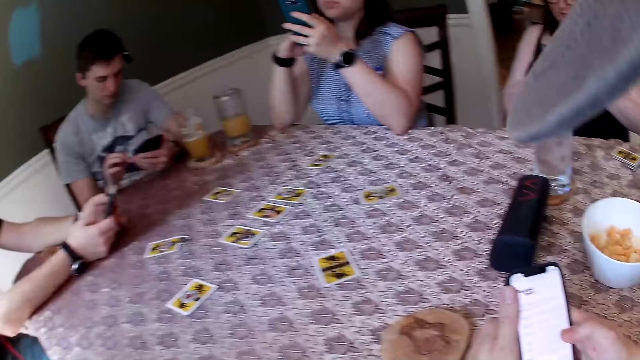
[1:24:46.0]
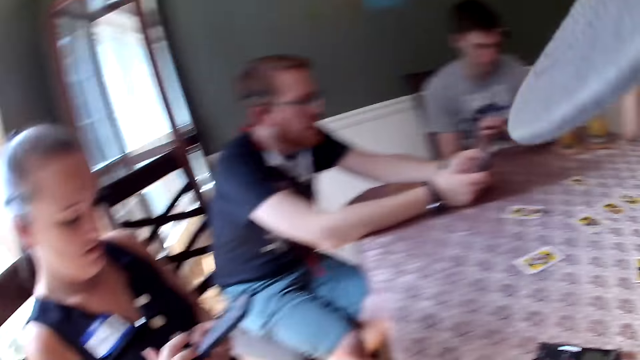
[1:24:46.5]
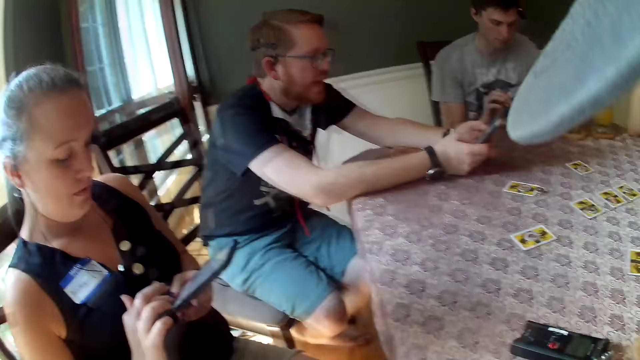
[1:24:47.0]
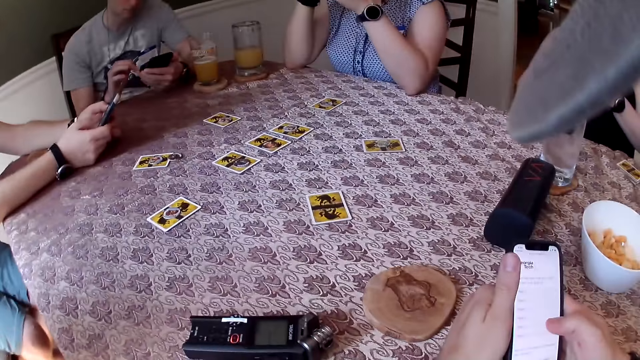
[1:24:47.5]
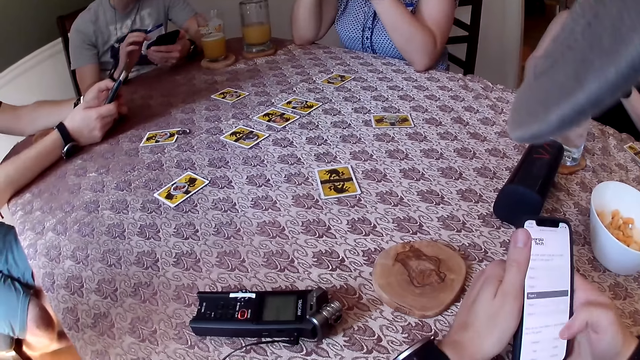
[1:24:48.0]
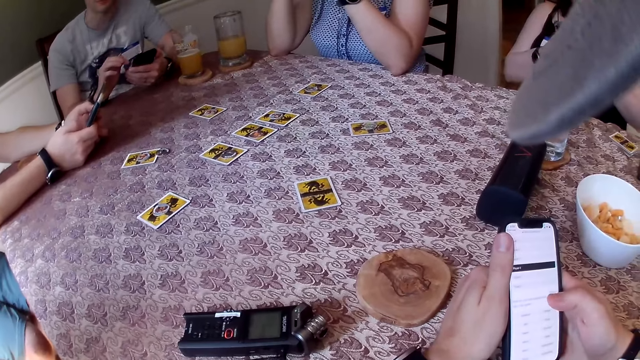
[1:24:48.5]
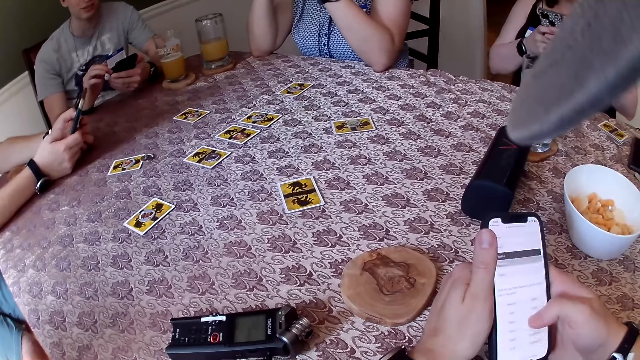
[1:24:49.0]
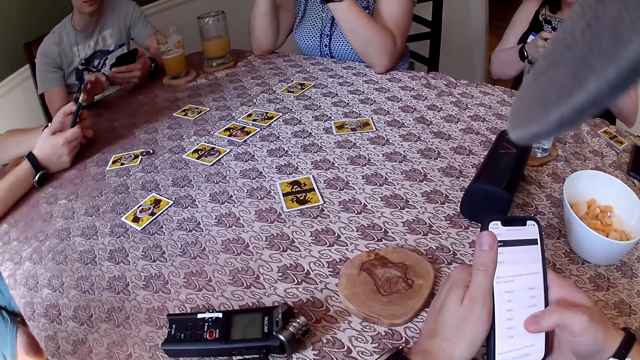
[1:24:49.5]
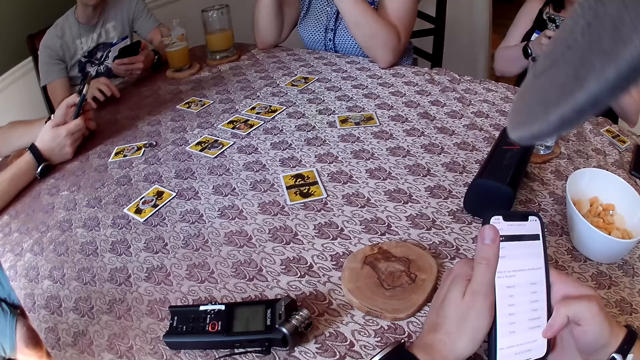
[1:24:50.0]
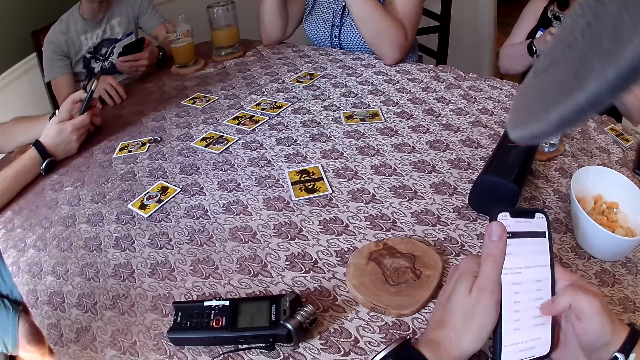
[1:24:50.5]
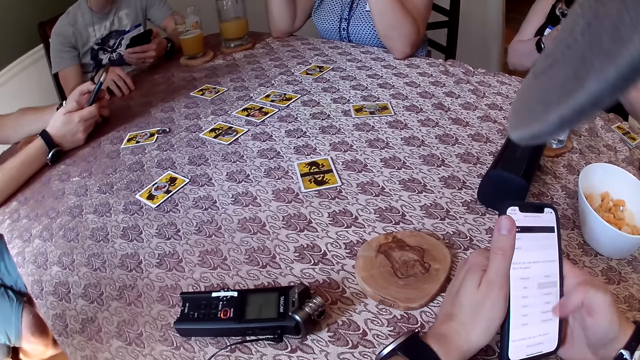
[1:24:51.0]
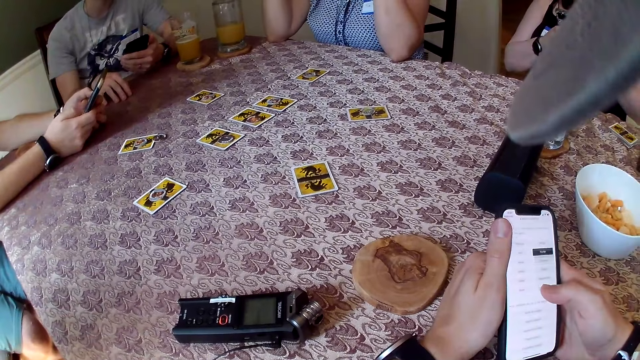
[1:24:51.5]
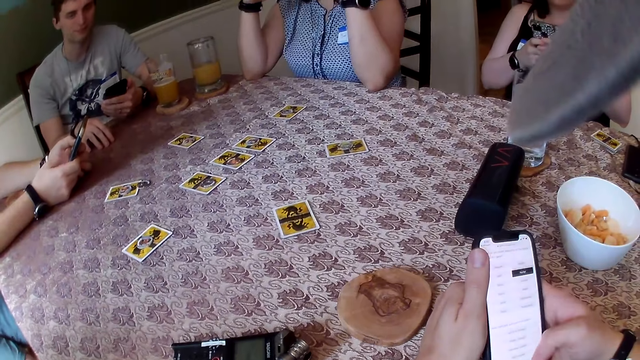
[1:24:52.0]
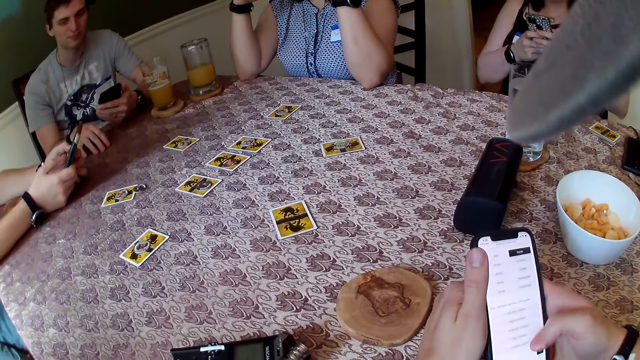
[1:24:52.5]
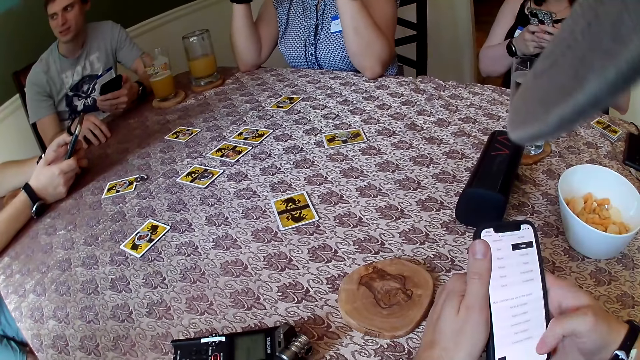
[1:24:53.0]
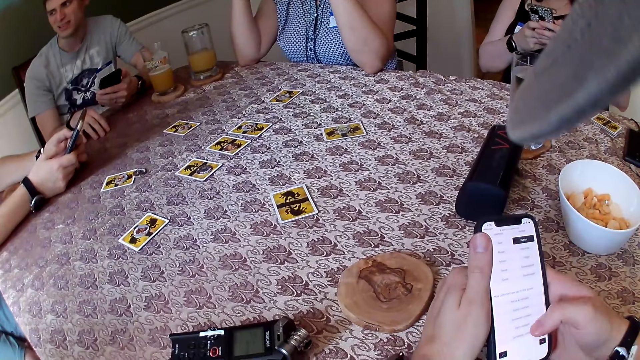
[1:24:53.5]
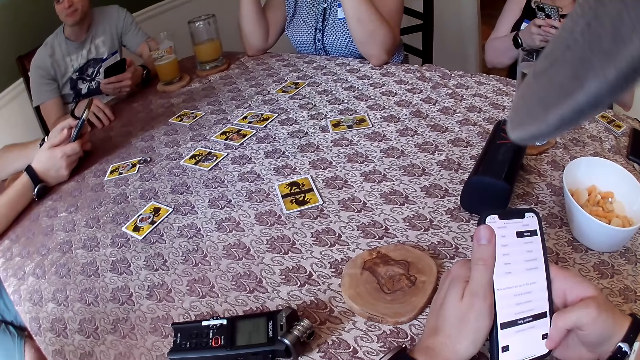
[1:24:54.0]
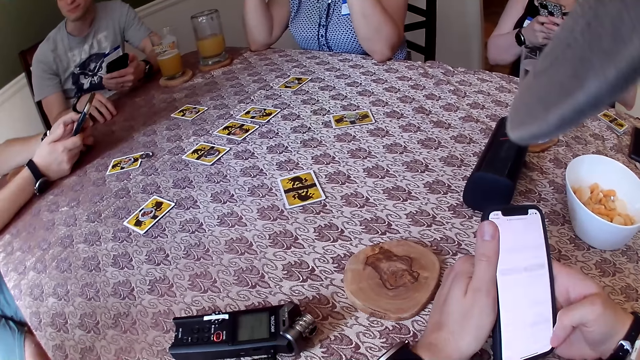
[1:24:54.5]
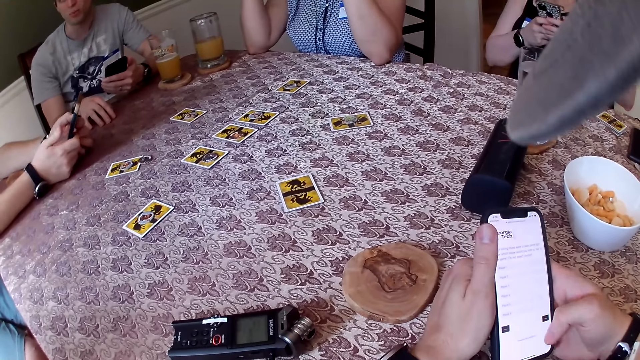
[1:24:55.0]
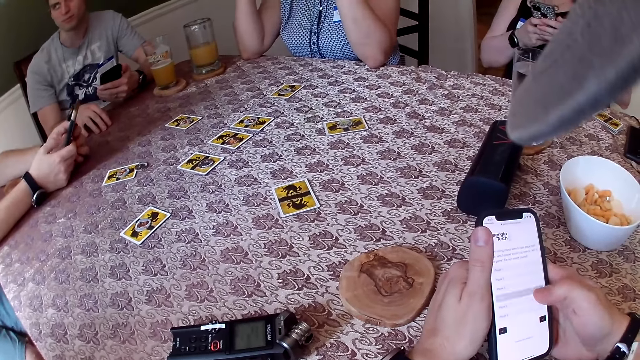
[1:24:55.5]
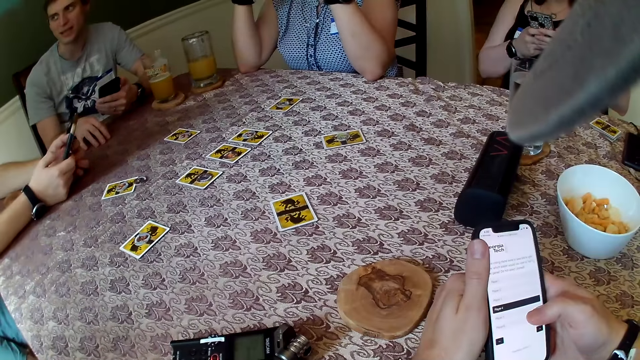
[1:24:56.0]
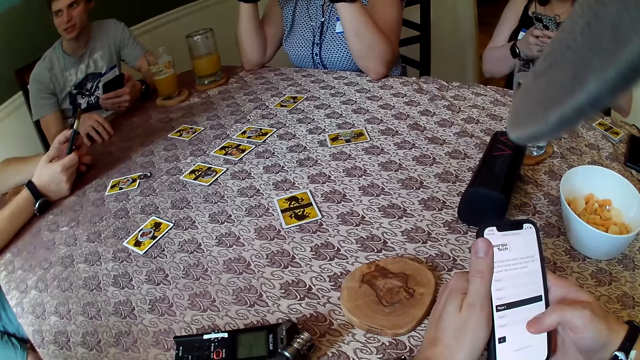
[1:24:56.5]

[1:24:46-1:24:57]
A woman operates a phone with her hands.

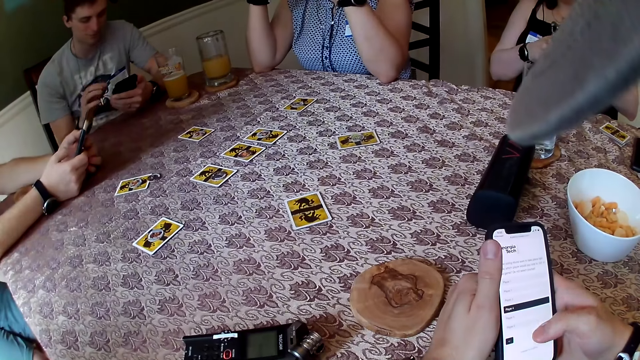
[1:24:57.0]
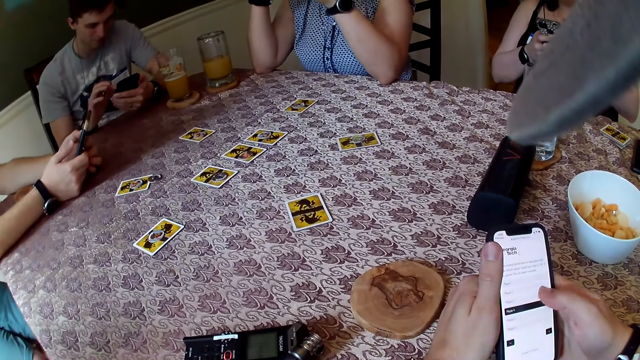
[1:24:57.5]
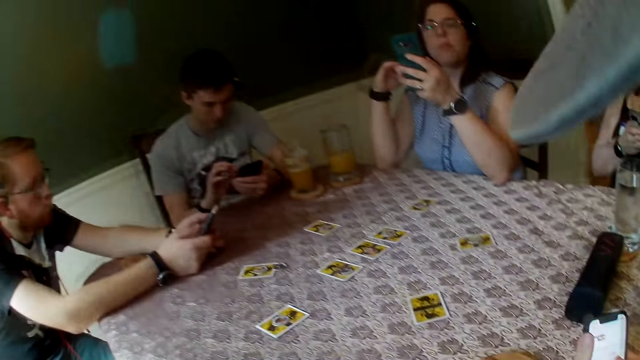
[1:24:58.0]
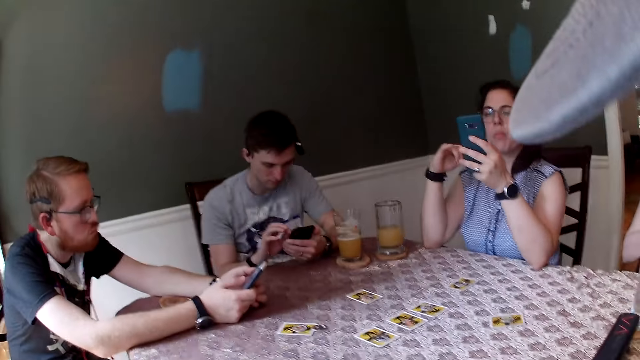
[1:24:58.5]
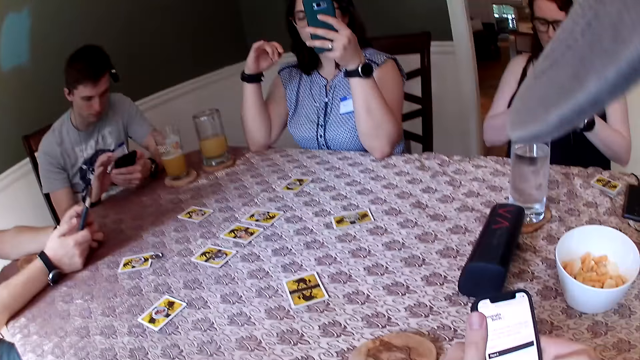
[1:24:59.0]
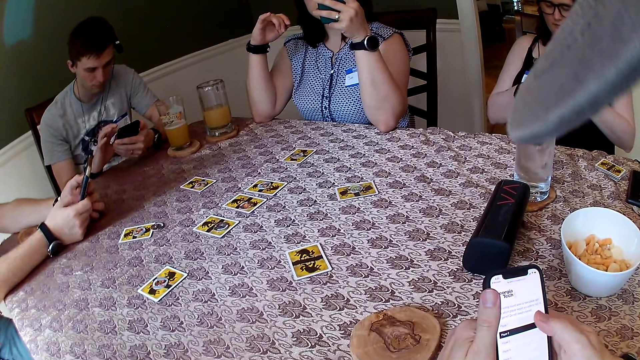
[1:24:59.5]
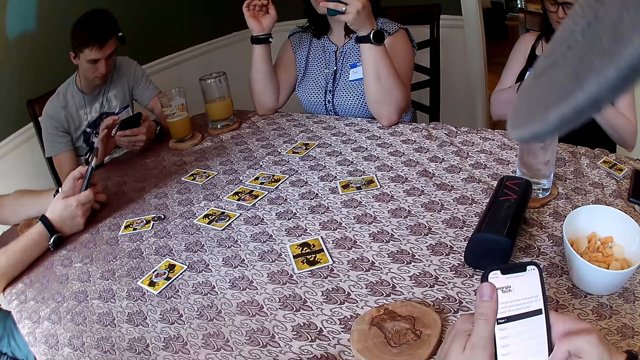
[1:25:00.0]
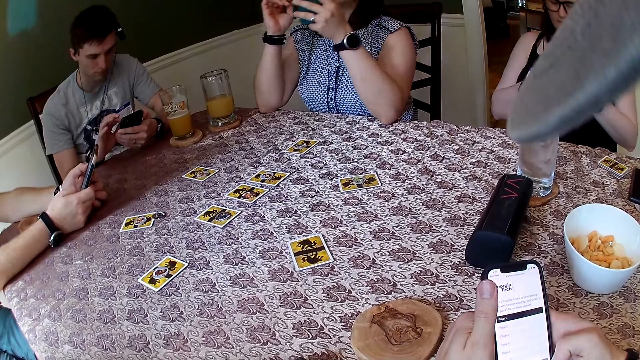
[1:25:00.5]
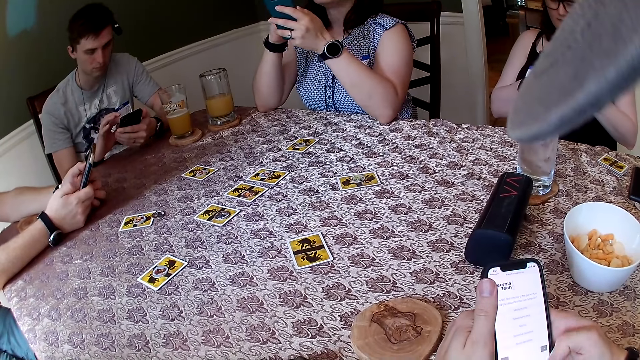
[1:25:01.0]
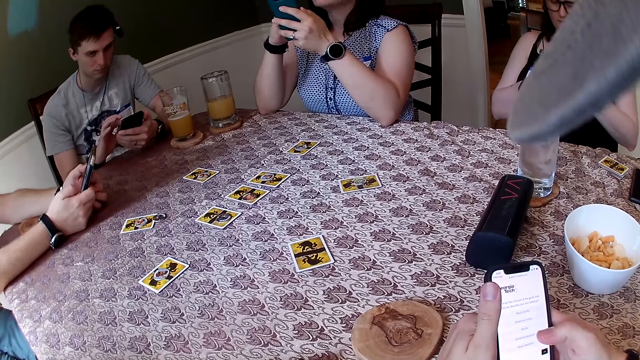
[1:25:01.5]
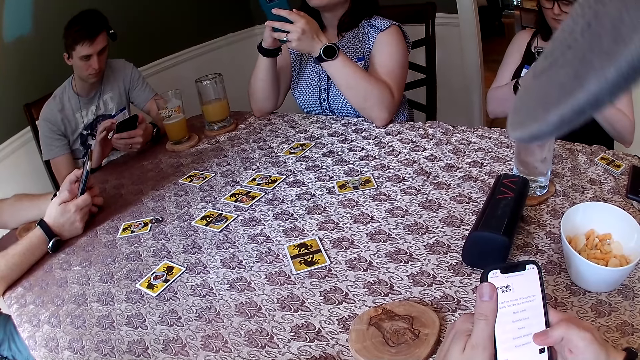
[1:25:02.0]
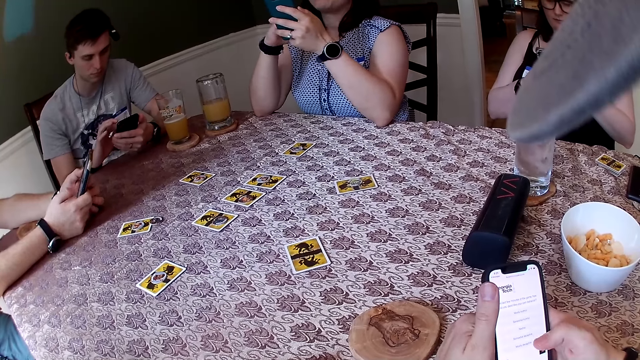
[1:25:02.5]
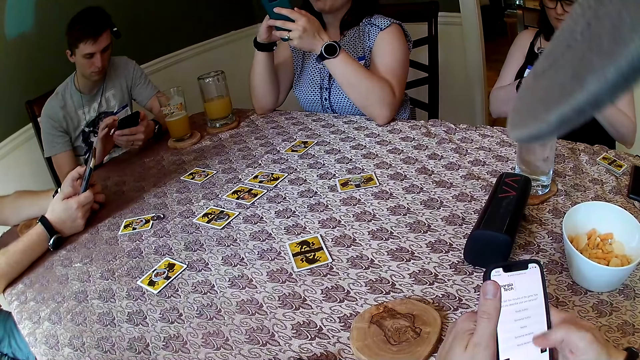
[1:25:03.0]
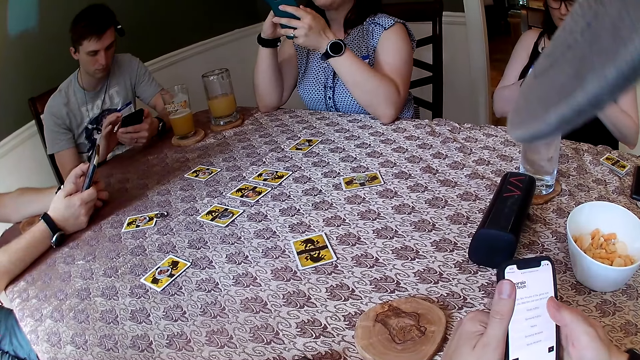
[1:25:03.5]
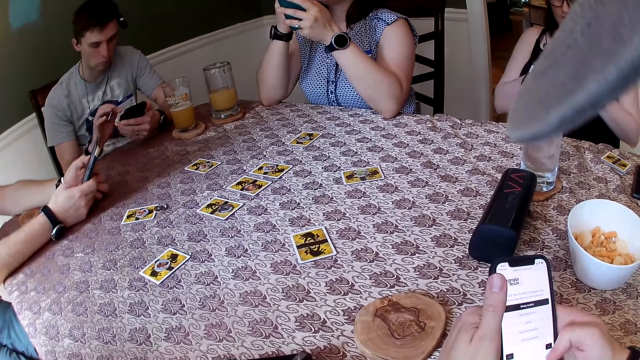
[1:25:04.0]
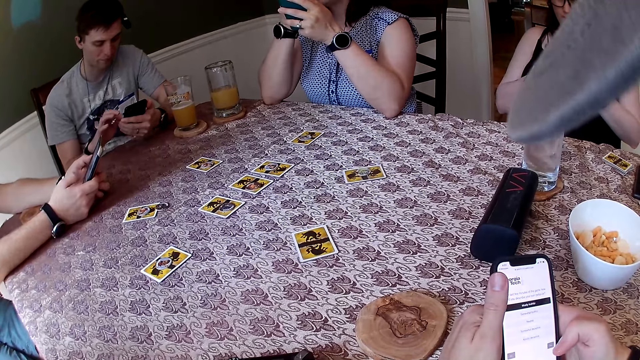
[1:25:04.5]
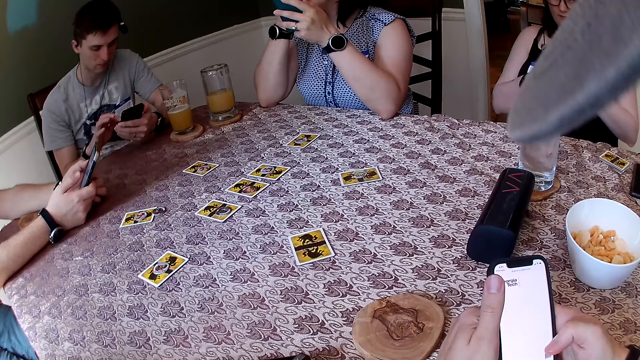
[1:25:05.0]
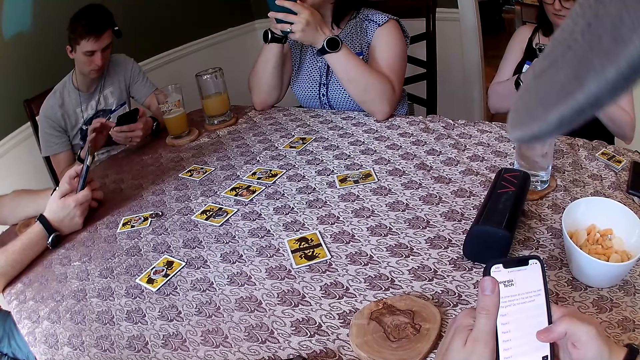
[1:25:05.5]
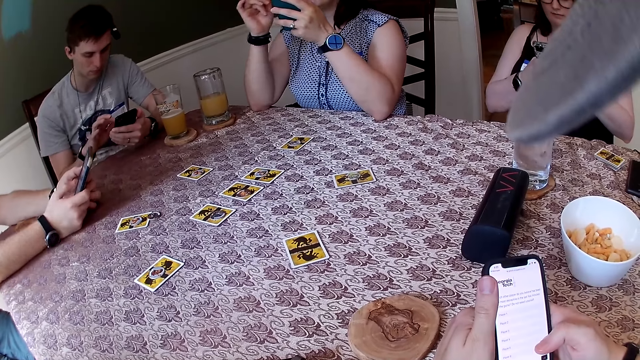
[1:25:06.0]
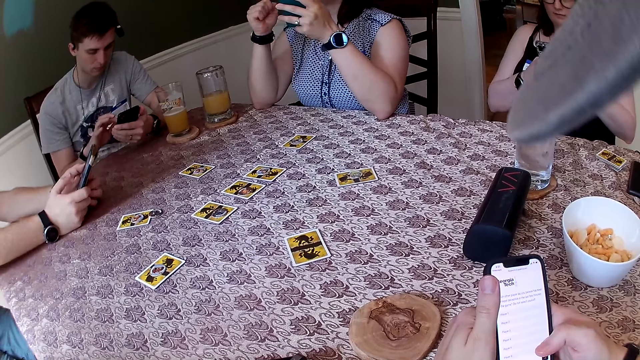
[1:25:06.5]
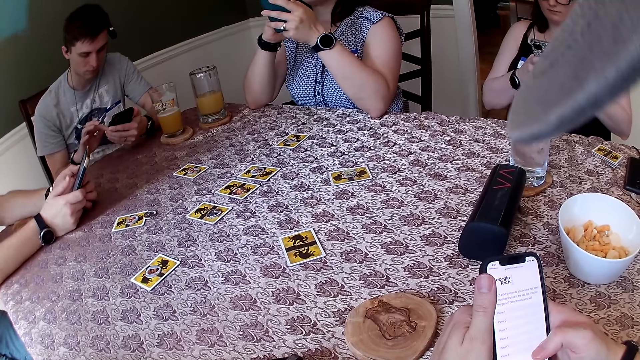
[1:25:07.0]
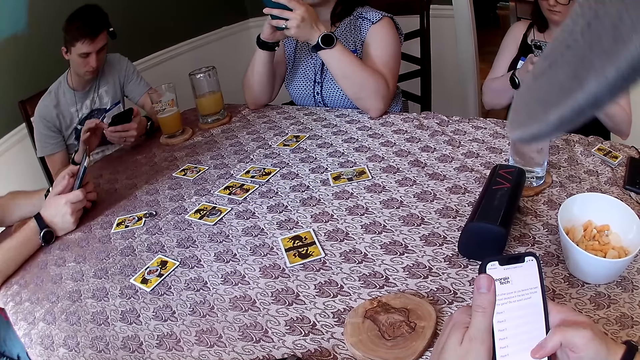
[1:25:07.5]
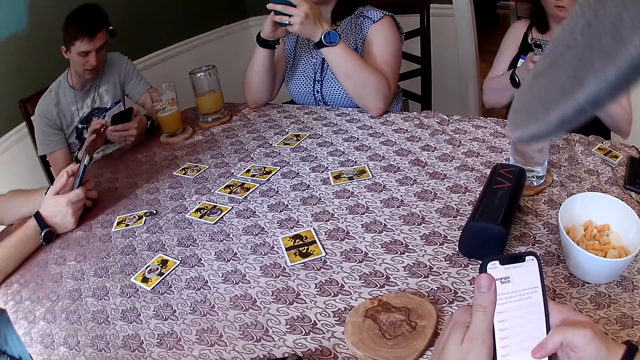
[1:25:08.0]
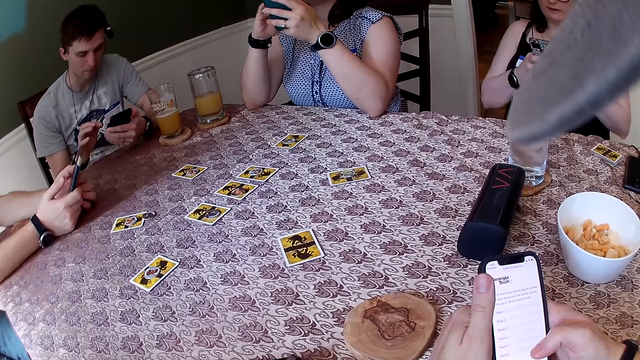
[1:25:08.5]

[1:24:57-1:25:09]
A man uses a phone. Another man uses a phone. Three women use phones. The camera wearer uses a phone.
